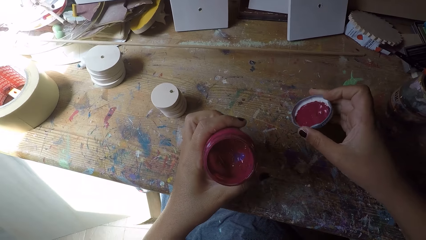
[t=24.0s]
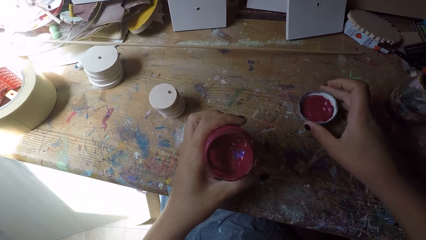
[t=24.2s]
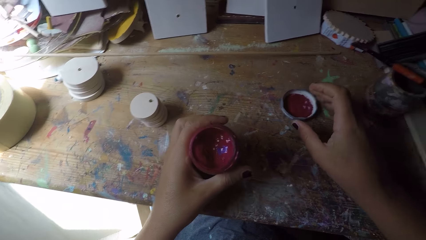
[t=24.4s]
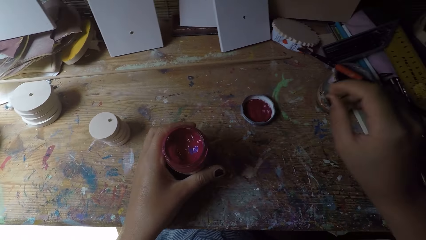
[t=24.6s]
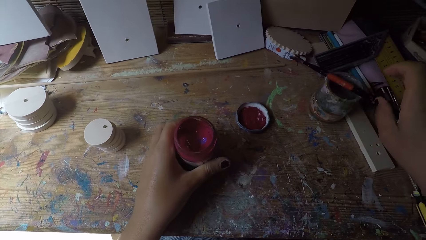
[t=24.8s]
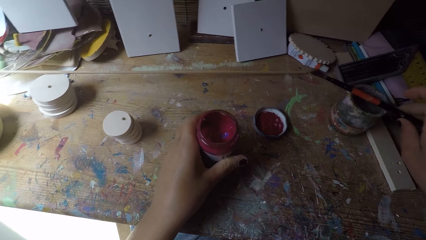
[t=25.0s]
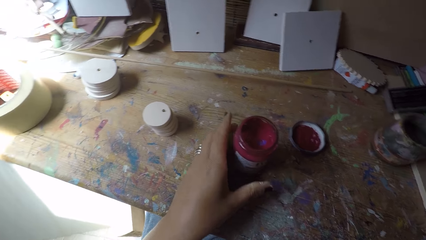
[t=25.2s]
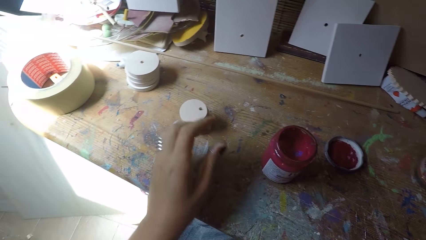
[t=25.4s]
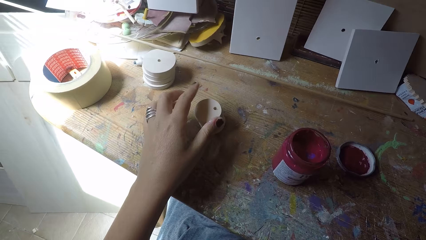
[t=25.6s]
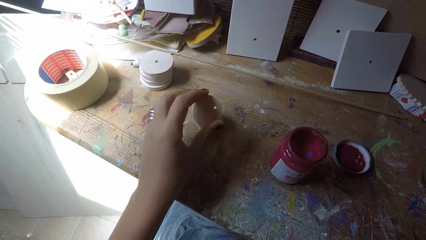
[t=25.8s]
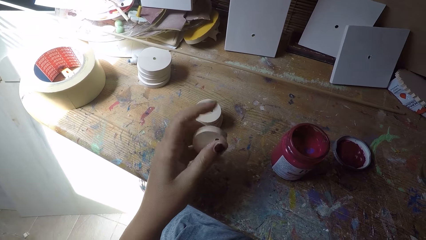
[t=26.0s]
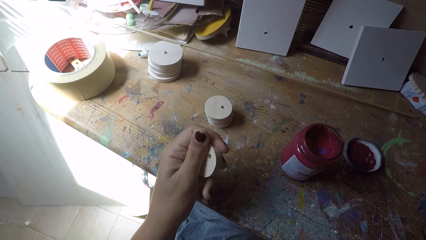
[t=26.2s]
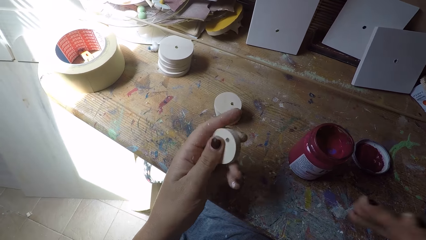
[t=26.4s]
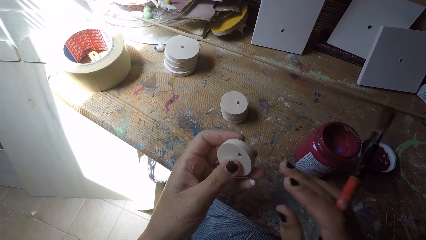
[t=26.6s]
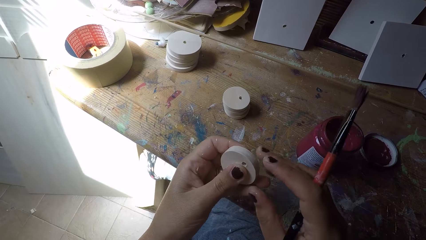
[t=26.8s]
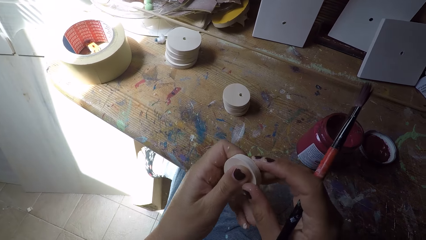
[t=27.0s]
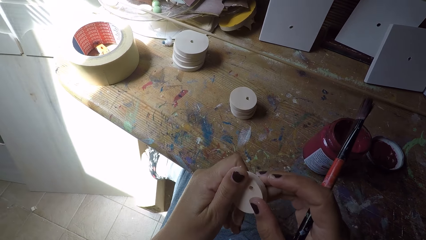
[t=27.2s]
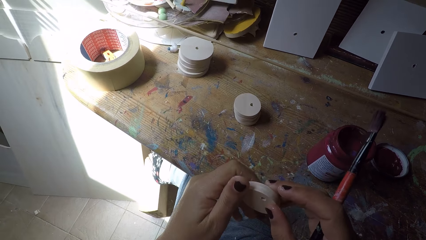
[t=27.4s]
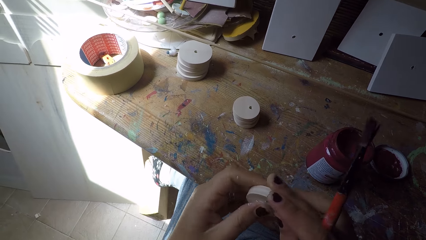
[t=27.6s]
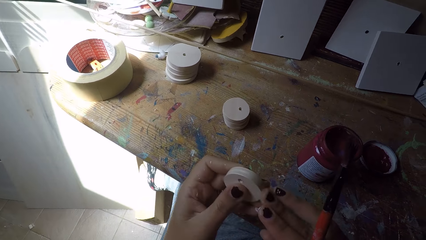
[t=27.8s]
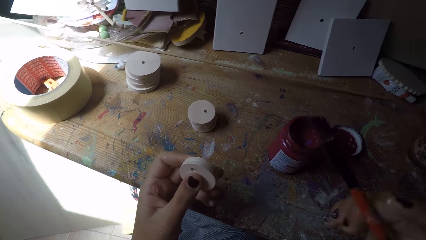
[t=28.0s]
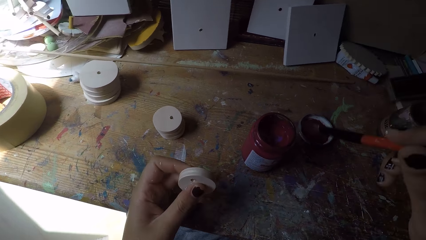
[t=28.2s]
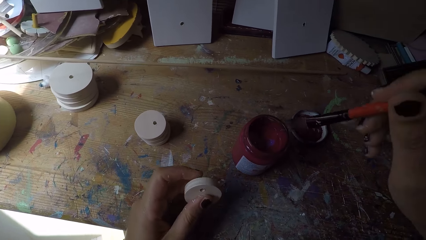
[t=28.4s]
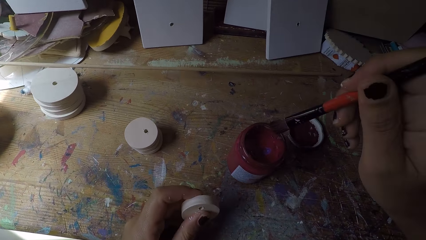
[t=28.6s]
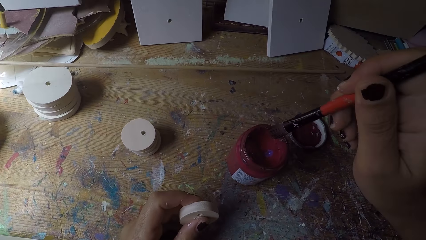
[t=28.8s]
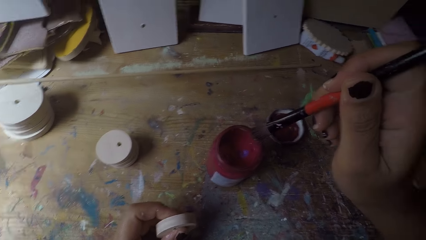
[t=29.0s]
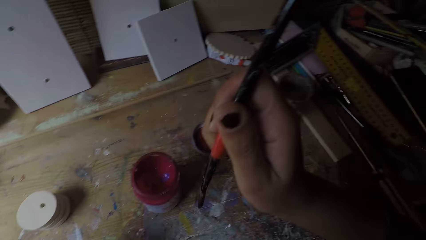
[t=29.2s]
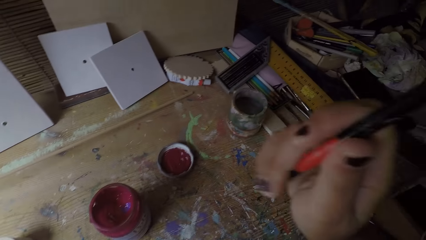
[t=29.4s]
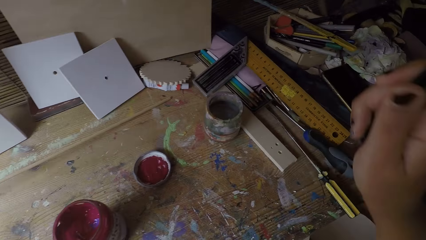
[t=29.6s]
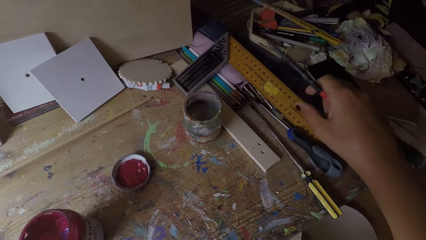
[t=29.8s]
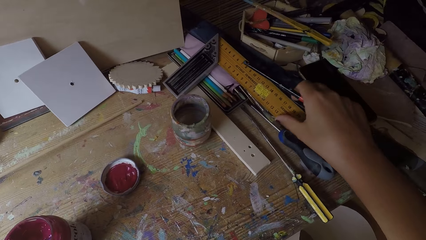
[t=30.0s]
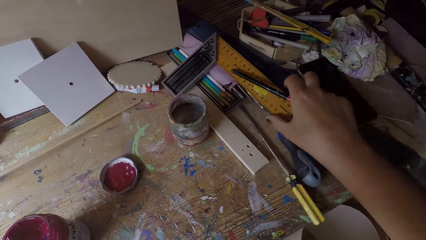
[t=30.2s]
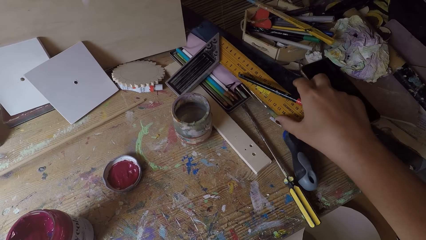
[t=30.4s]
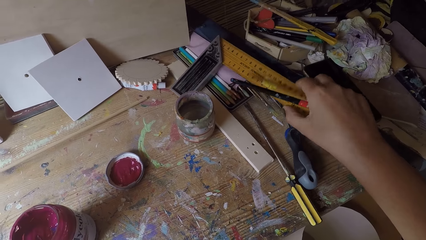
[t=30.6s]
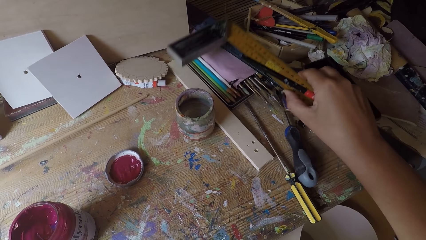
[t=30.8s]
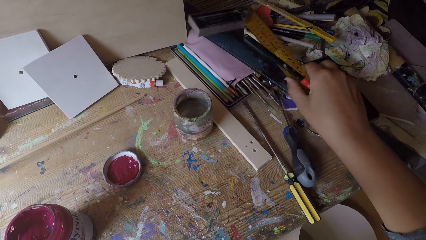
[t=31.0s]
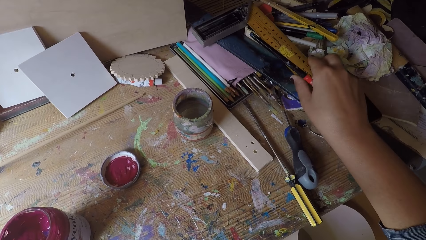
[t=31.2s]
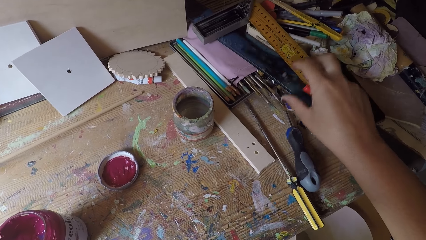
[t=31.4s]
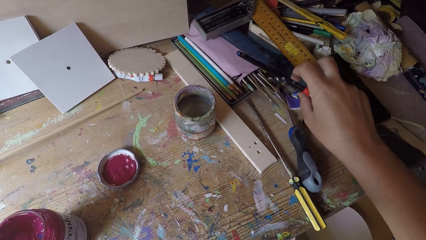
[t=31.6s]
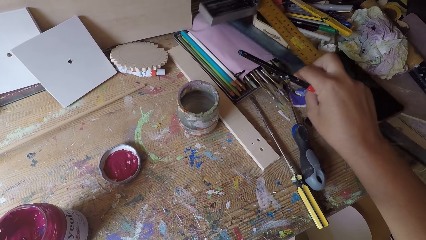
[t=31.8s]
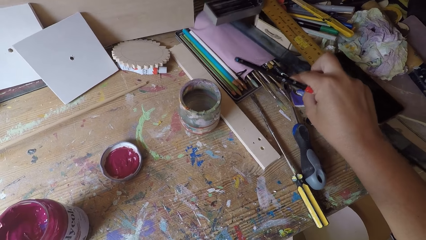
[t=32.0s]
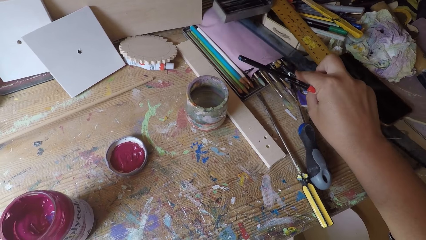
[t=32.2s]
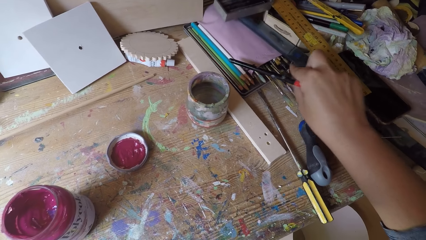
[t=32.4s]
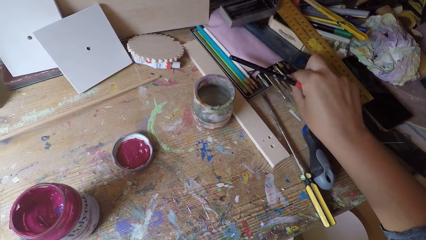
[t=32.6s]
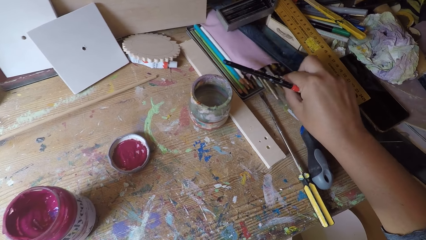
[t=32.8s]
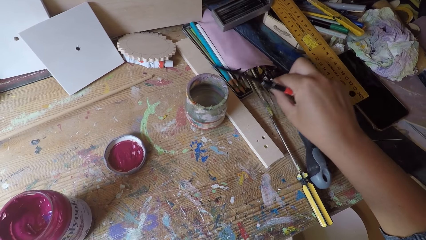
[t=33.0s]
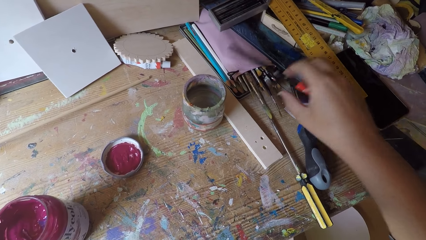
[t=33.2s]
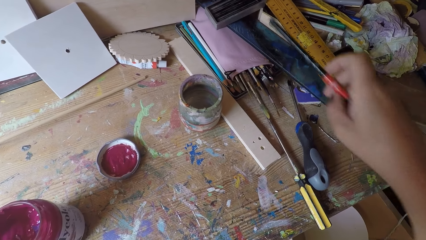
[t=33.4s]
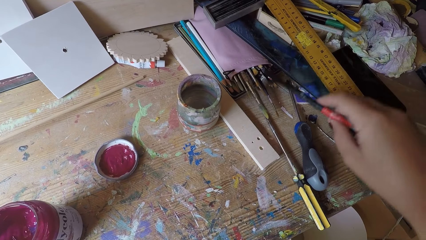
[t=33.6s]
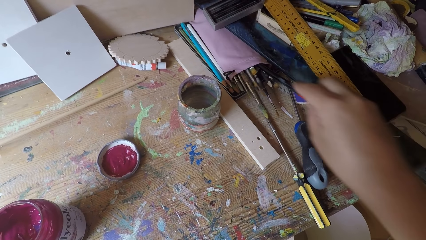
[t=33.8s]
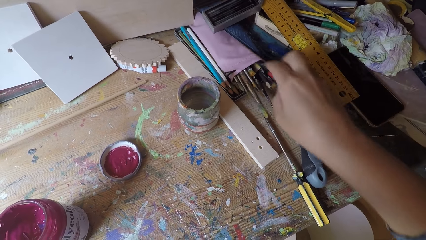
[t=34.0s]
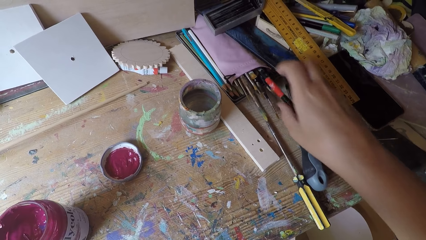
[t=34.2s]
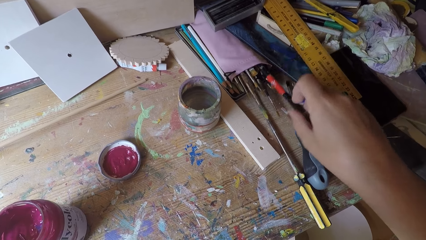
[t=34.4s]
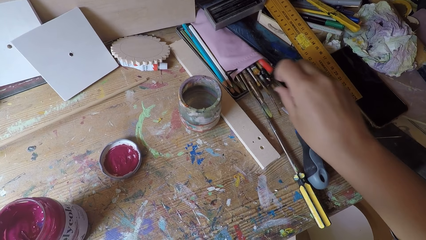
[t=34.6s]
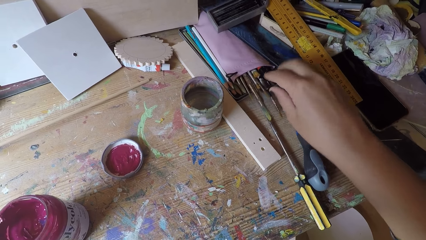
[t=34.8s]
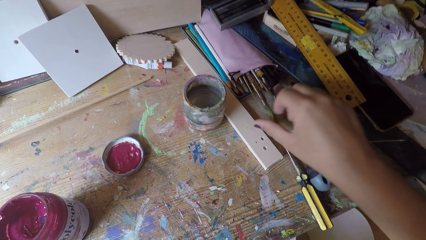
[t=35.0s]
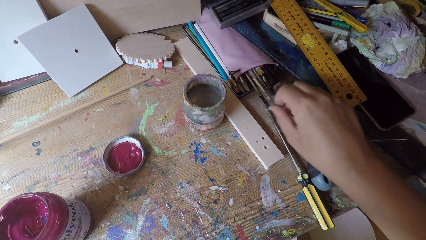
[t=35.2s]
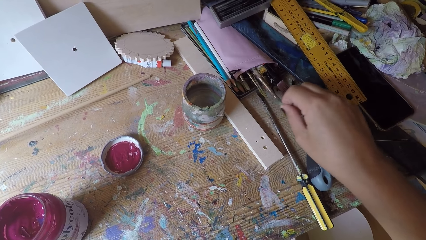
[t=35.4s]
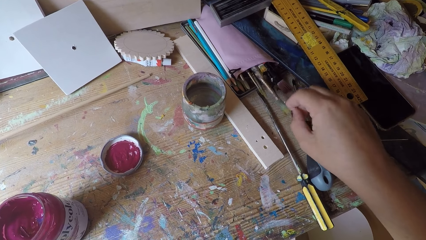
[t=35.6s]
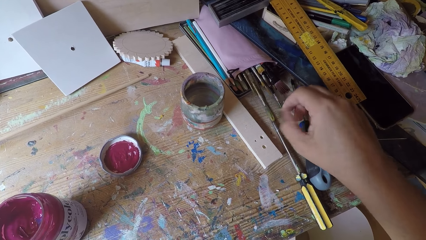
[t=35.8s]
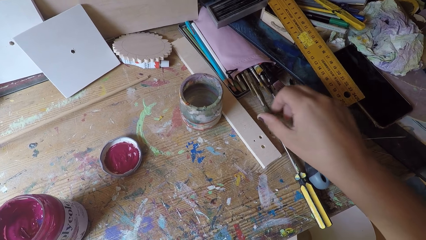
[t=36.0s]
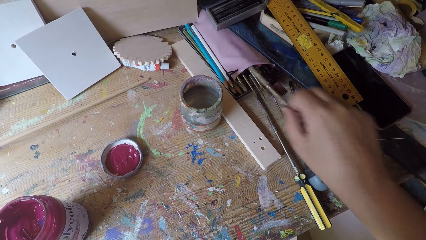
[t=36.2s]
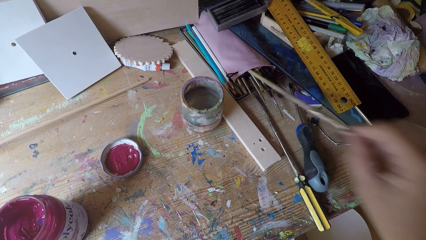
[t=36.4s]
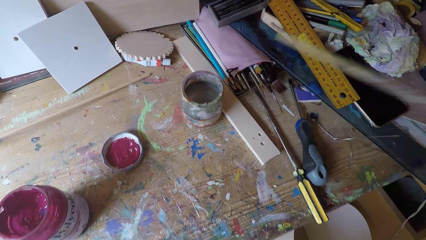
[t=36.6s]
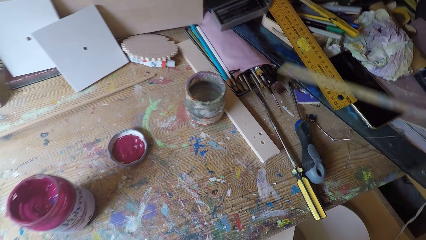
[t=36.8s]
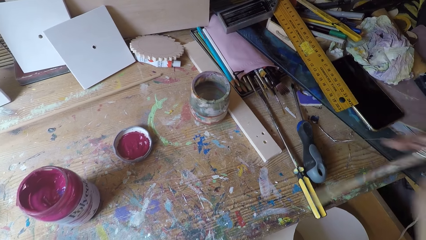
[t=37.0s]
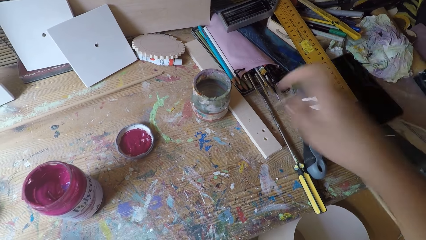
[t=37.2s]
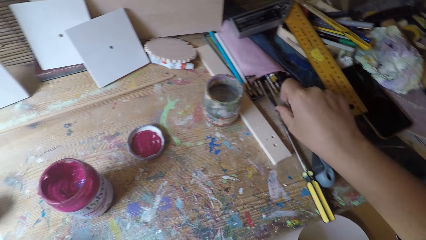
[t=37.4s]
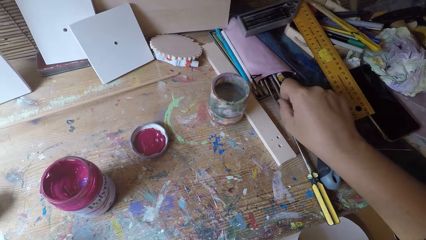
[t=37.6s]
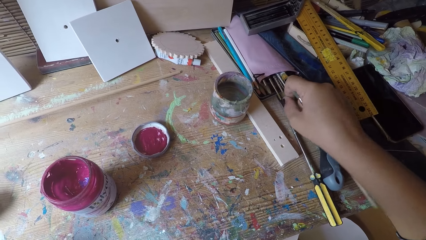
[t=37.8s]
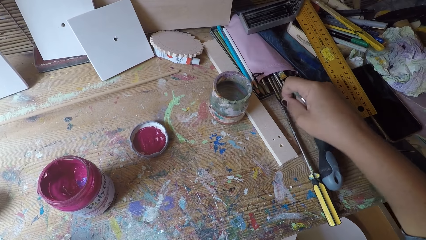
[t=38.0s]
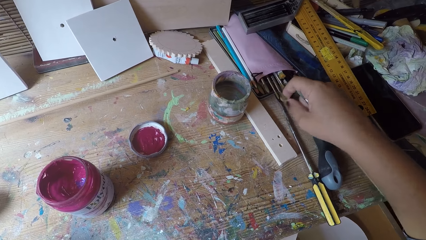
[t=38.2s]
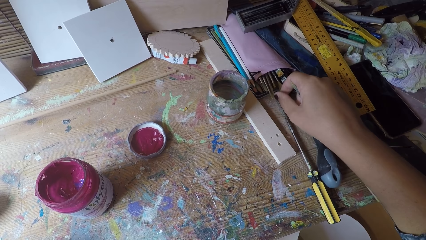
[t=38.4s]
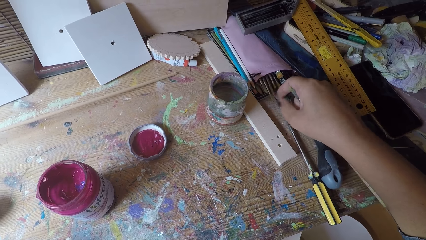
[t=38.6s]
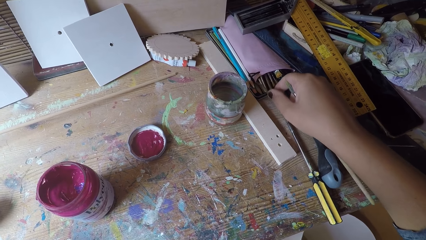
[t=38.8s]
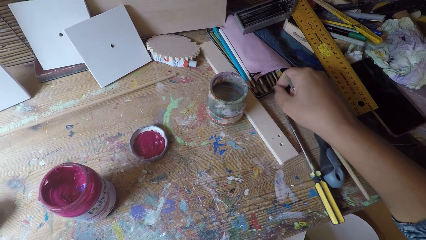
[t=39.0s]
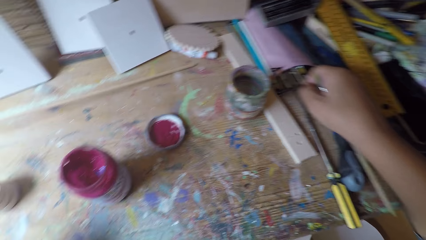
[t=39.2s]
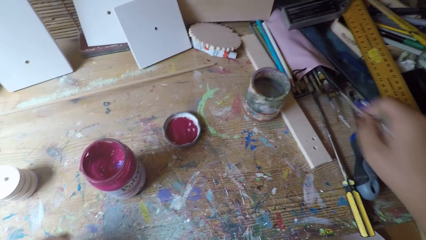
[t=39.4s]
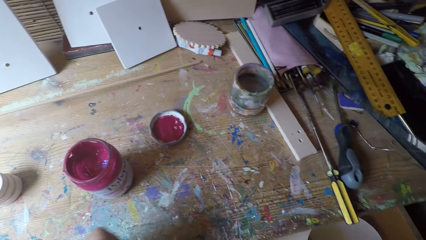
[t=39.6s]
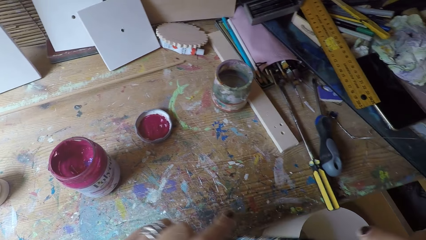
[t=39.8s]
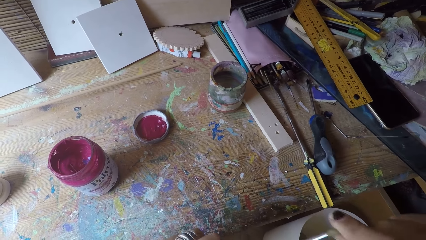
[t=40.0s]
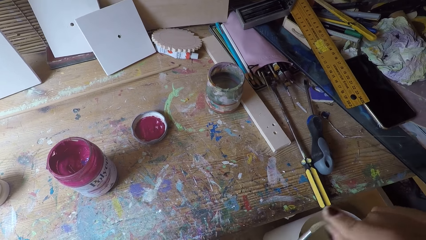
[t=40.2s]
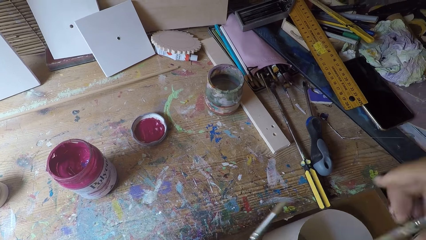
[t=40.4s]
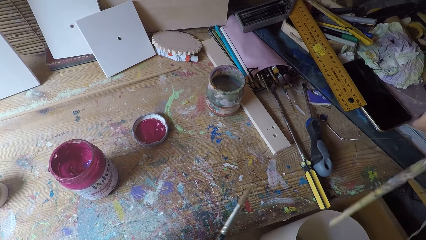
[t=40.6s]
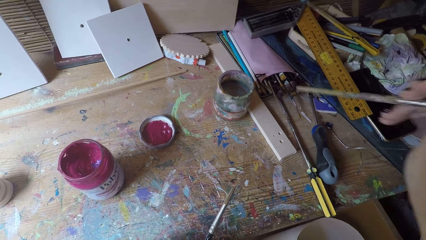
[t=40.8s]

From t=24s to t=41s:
The camera wearer views the paint. She drops the container lid on the workbench with her right hand. She drops the paint can on the workbench with her left hand. She picks a paint brush from the top of a can on the workbench with her right hand. She picks an easel round painting panel or wooden round craft piece from the four easel round painting panels on the workbench with her left hand. She adjusts the wooden round craft piece. She cleans the easel round painting panel with both hands. She directs the paint brush towards the paint. She lifts the paint brush. She looks around the workbench. She adjusts a square ruler on the workbench with her right hand. She adjusts a pencil on the workbench with her right hand. She searches for a paint brush in a paint brush bag. She puts the paintbrush inside the pouch on the workbench with her right hand. She removes another paintbrush from the pouch with her right hand. She adjusts the paint brush in the hand. She removes another paintbrush from the pouch with her right hand again. She passes the paint brush from her right hand to her left hand.
